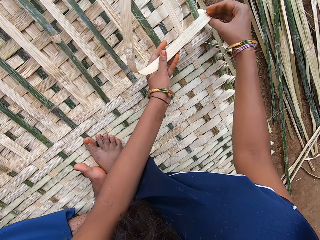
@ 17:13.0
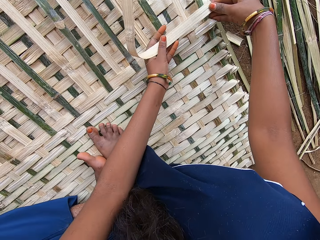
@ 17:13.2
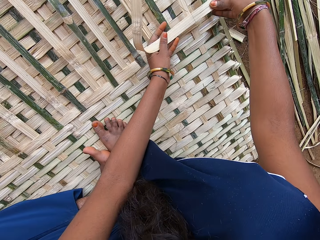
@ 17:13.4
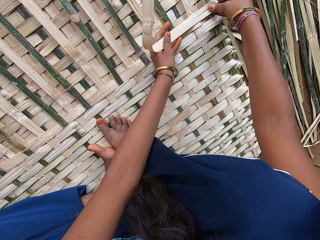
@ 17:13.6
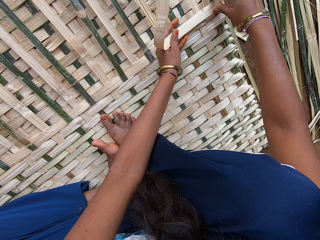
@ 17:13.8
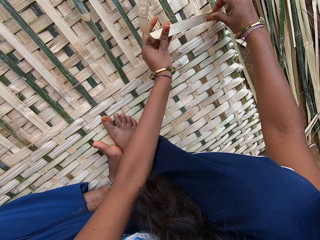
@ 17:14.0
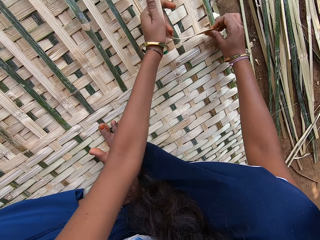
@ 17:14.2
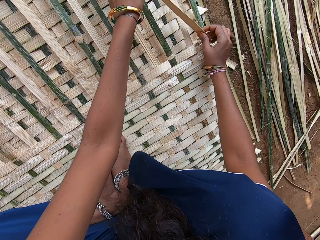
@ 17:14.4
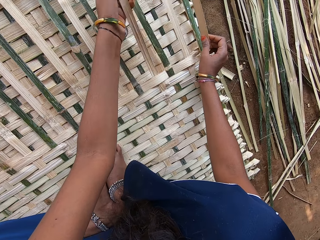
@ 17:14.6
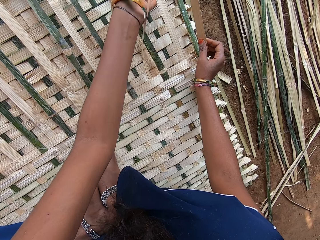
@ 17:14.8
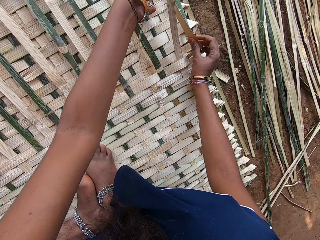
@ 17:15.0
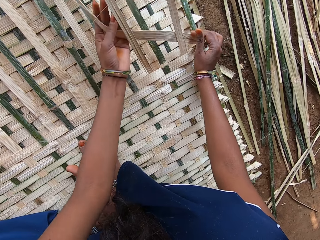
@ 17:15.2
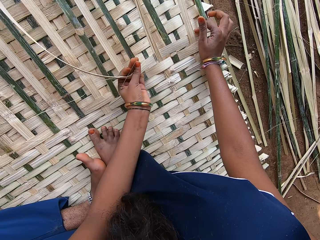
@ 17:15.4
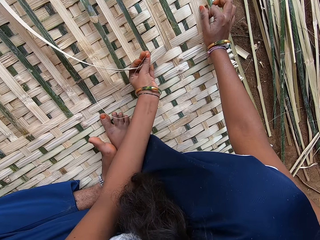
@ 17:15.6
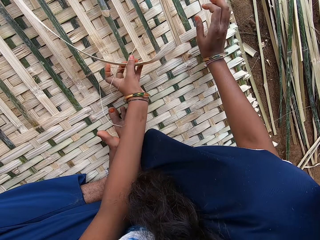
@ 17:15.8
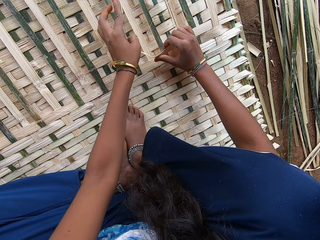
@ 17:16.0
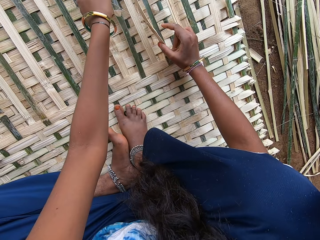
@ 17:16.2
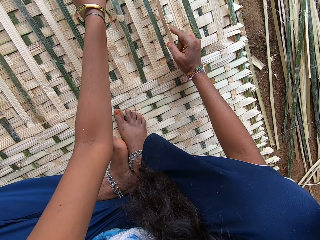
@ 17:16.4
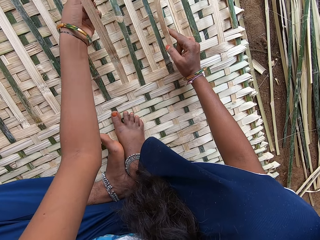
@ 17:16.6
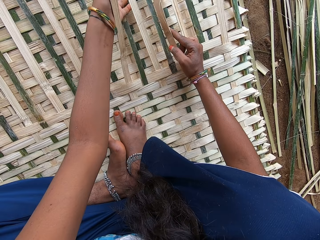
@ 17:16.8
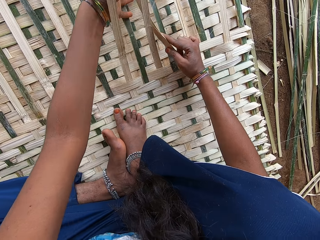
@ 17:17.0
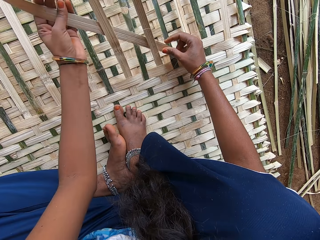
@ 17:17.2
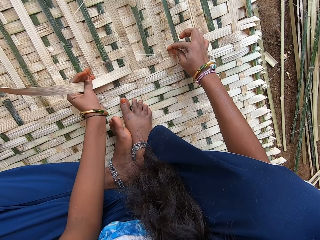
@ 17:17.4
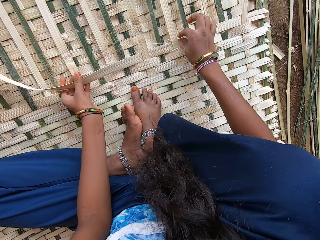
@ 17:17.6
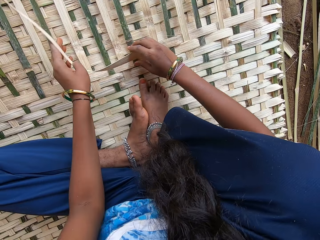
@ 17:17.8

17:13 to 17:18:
The camera wearer weaves with the fibre.

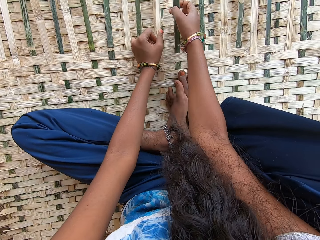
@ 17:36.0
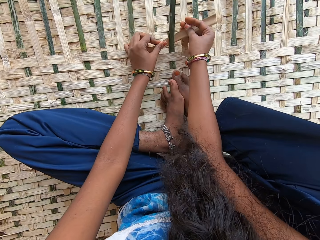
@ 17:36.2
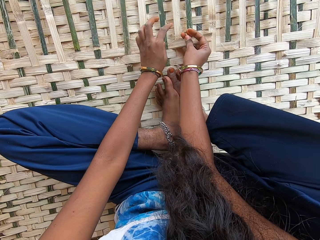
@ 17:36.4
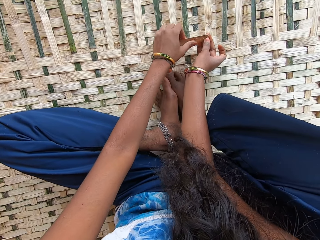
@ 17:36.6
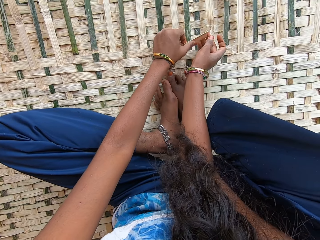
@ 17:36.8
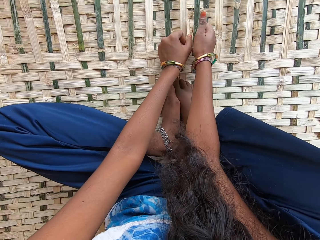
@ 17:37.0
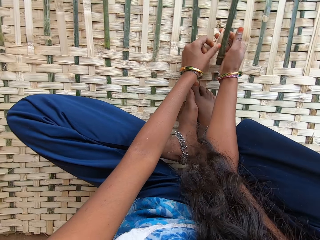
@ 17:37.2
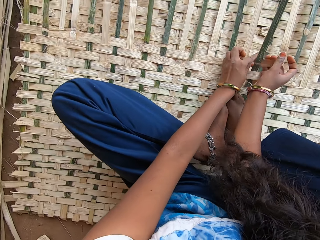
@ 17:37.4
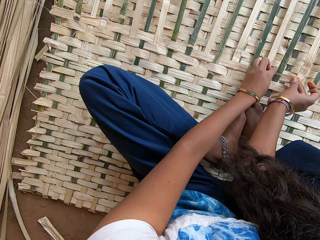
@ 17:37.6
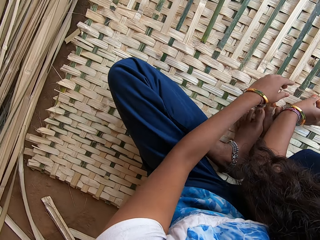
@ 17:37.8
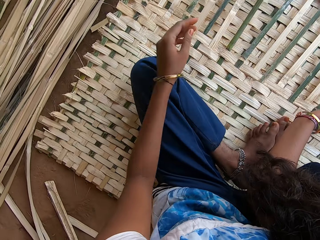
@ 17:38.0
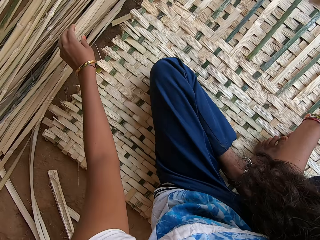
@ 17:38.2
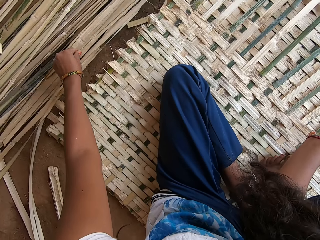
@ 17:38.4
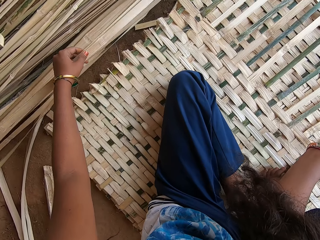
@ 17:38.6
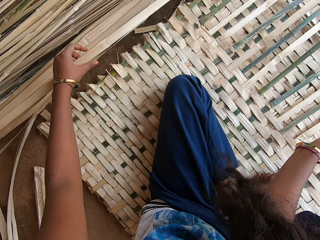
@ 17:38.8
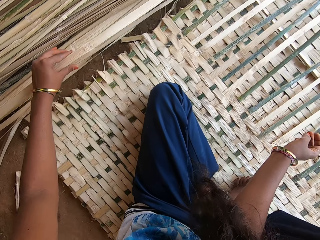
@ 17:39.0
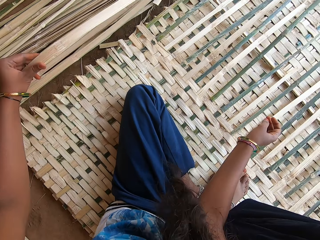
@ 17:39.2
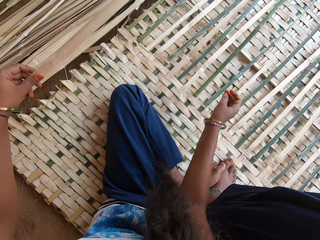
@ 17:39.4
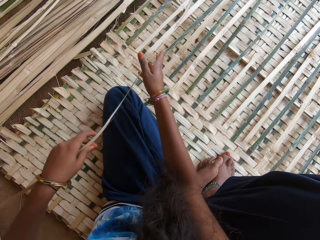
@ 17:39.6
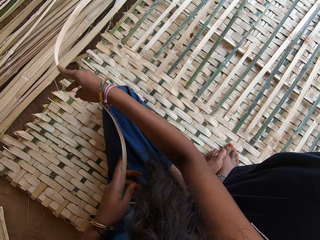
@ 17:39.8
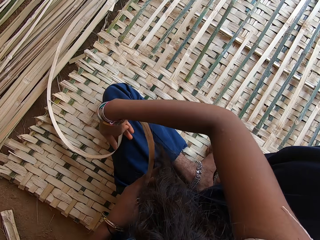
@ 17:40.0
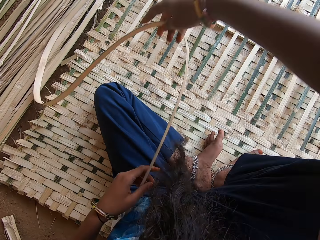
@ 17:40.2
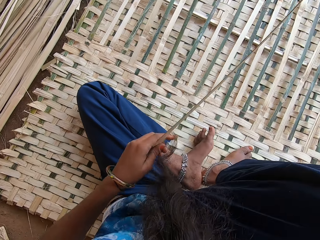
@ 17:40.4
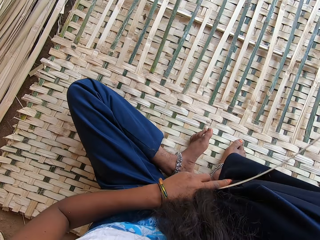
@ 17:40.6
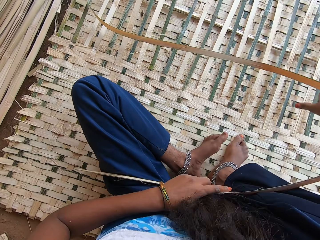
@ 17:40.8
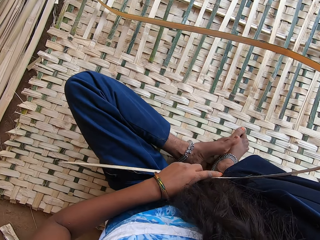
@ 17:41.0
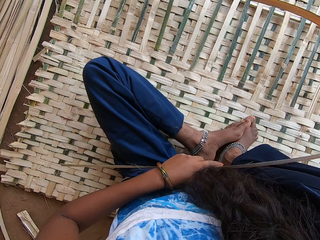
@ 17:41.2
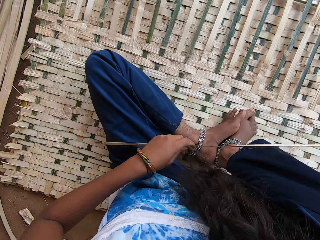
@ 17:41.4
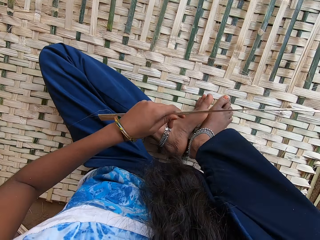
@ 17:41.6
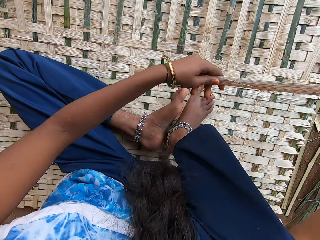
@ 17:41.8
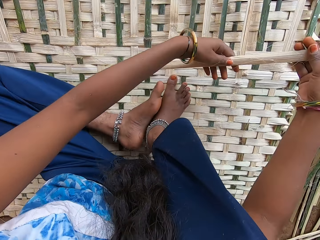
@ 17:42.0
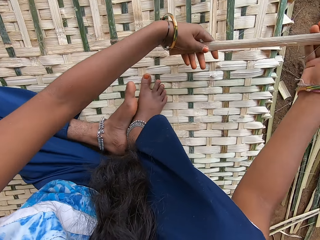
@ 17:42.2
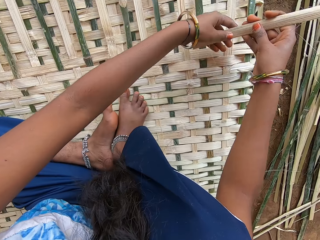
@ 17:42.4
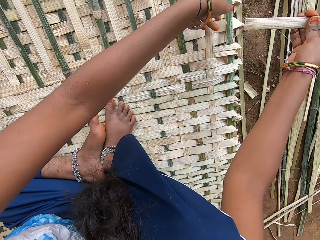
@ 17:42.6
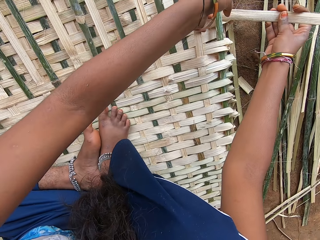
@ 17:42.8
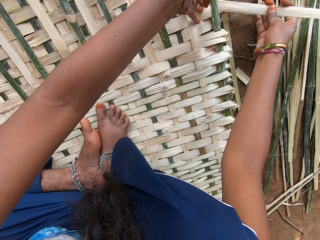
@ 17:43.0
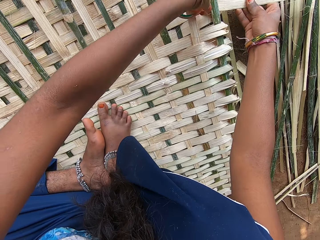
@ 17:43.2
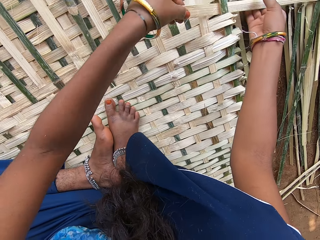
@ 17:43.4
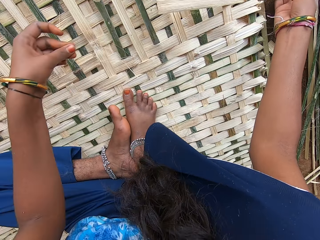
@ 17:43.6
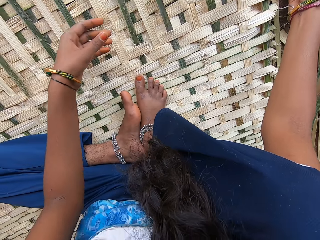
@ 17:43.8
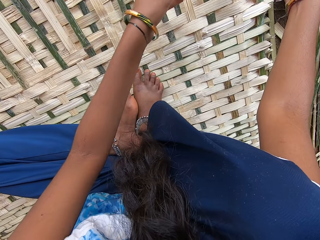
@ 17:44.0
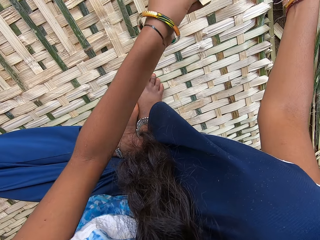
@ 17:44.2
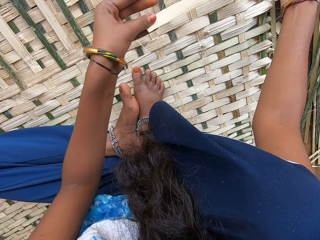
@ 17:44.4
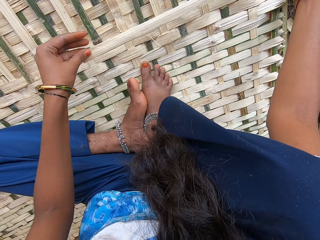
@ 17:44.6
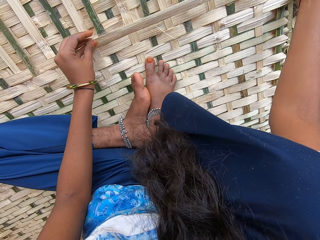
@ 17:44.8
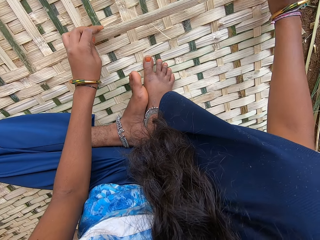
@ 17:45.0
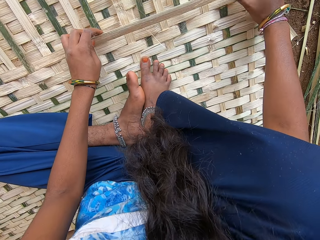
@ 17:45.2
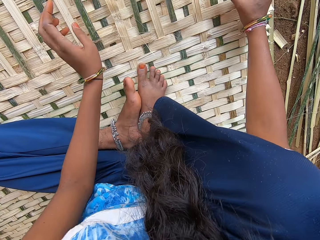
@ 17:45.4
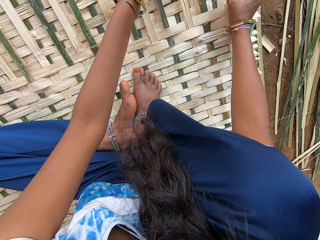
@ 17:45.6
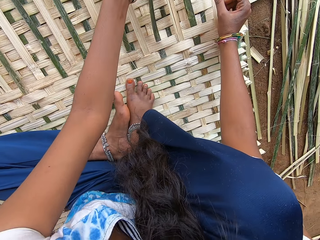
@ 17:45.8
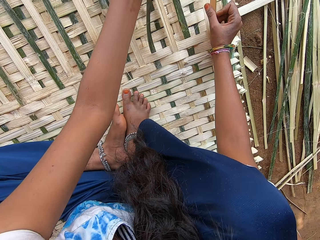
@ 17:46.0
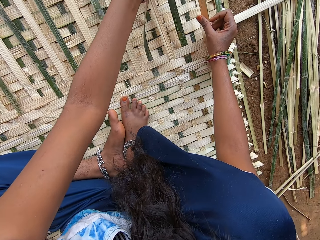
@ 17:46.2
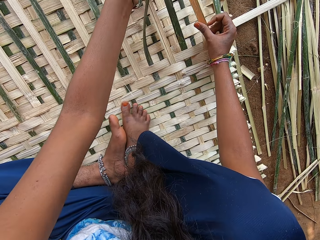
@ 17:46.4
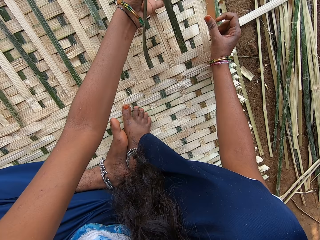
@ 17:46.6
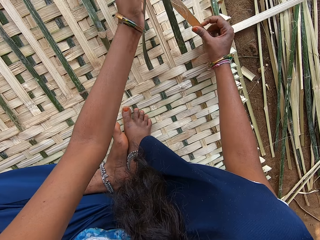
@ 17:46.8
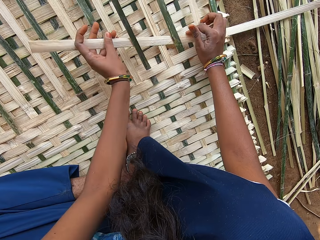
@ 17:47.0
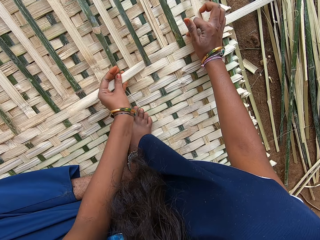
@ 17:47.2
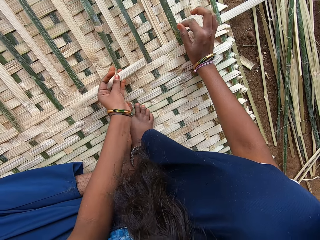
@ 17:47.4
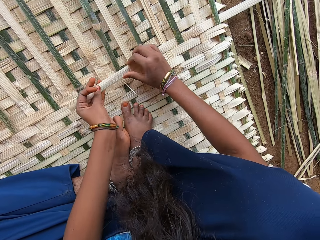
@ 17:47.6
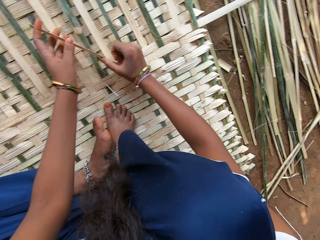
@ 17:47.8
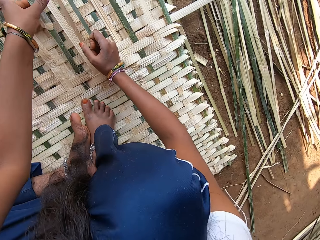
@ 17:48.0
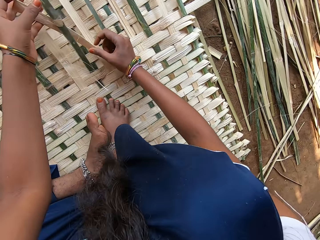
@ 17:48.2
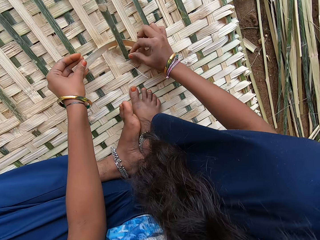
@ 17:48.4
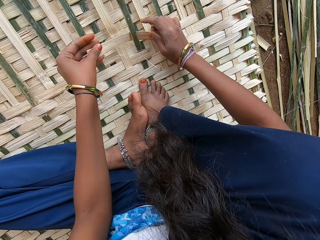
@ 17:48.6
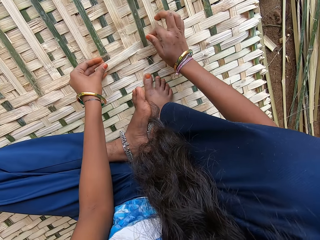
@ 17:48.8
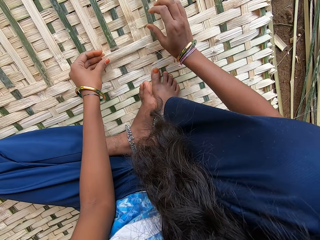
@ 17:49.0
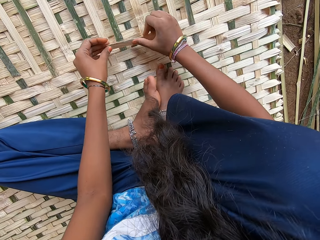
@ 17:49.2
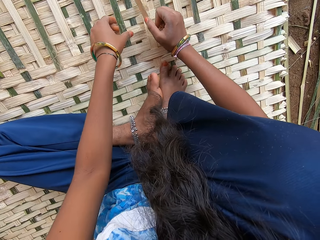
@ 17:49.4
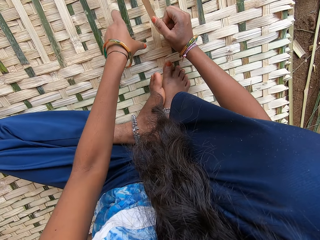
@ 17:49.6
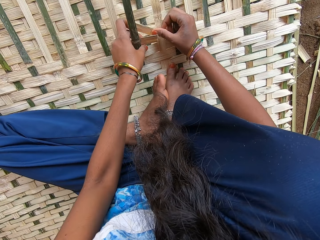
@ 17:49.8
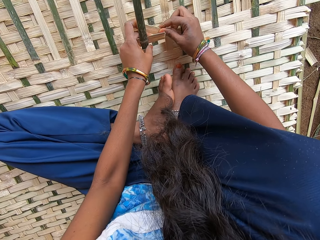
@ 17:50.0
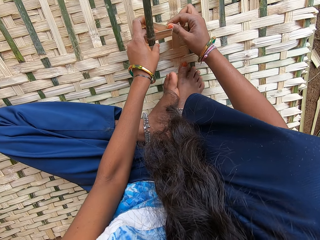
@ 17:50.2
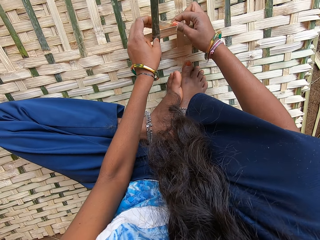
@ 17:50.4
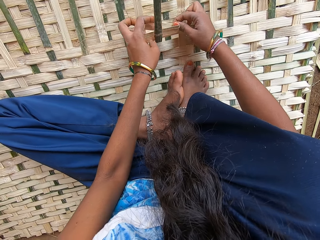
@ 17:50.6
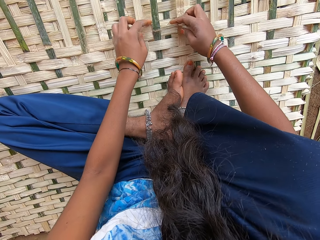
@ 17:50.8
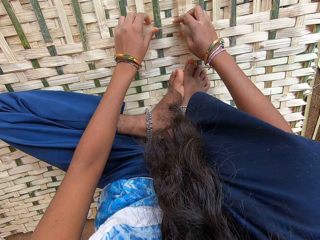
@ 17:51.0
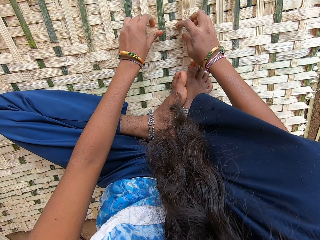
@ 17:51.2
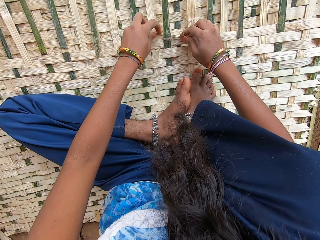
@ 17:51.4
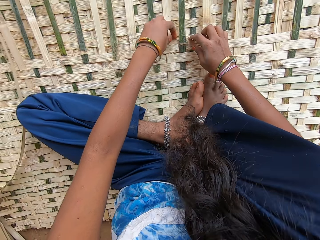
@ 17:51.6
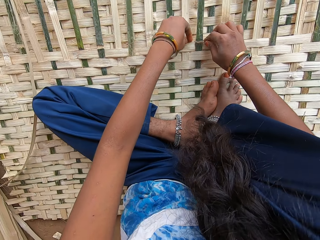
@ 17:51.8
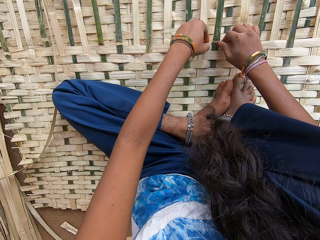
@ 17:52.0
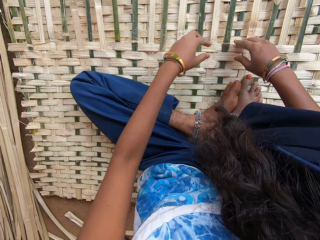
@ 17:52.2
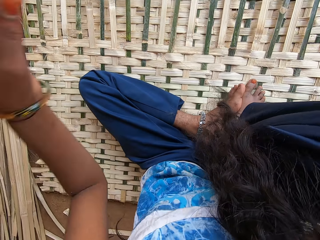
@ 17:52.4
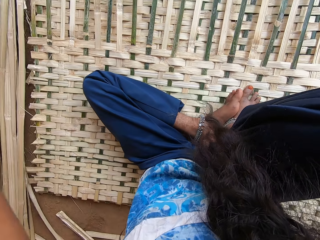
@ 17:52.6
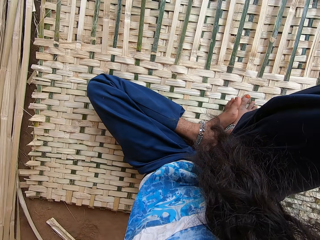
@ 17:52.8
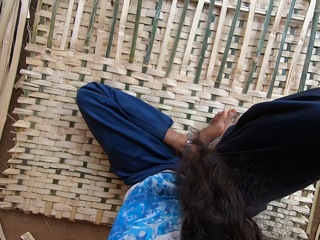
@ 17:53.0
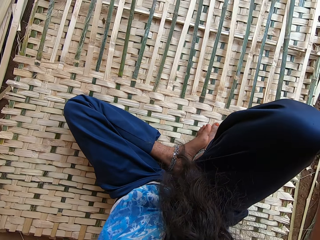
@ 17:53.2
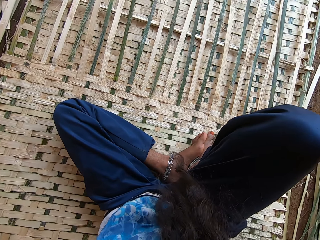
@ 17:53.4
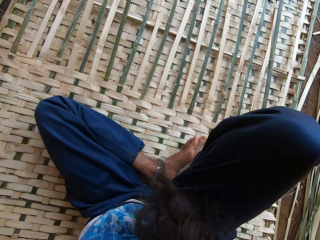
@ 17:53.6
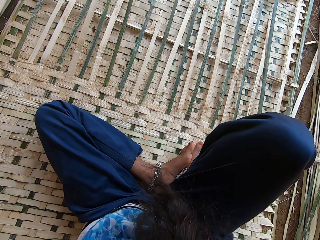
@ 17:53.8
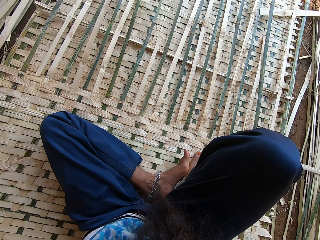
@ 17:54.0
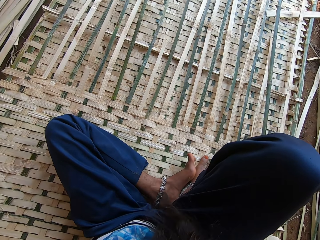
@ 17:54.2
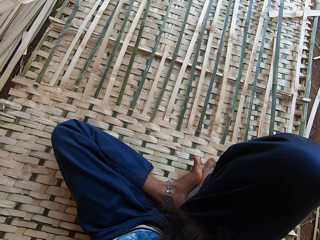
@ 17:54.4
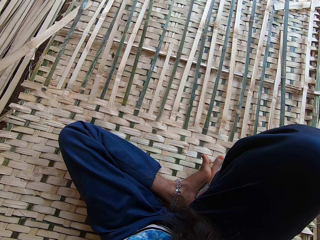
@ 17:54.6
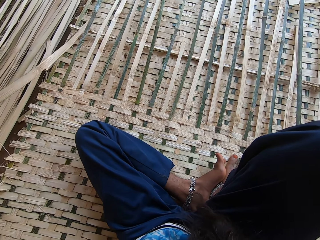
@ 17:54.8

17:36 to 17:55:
The camera wearer pulls their hand off the palm leaf. They pick up the fibre or palm leaf with the left hand. They pull the palm leaf. They weave the mat with the palm leaf. They pull their hands off the palm leaves. They adjust the camera.
